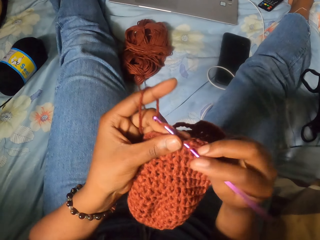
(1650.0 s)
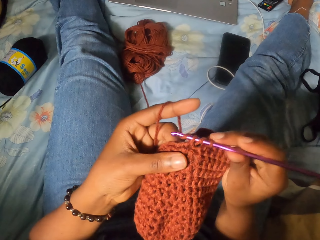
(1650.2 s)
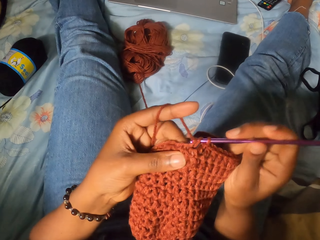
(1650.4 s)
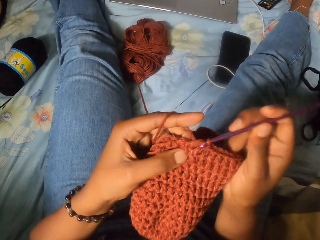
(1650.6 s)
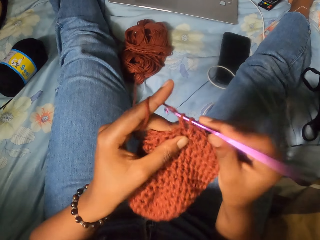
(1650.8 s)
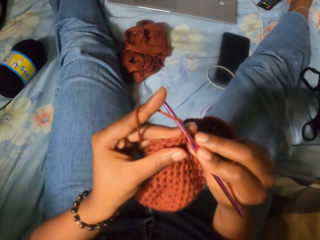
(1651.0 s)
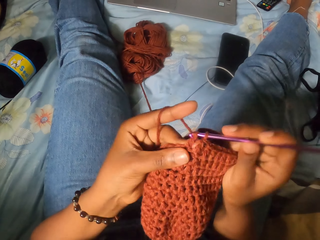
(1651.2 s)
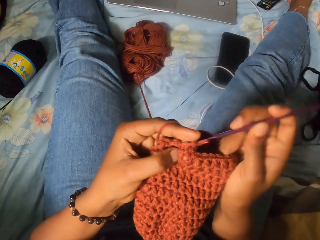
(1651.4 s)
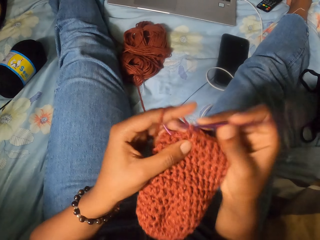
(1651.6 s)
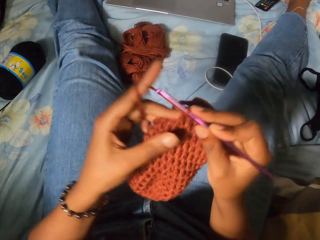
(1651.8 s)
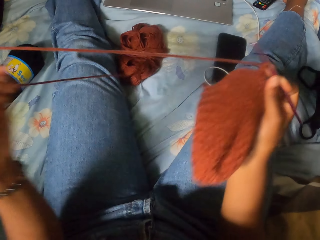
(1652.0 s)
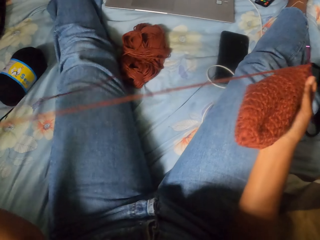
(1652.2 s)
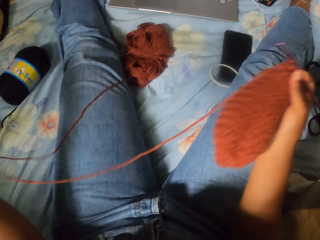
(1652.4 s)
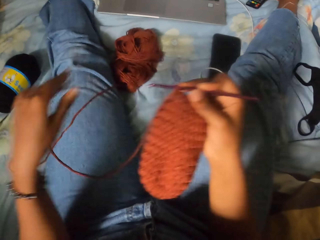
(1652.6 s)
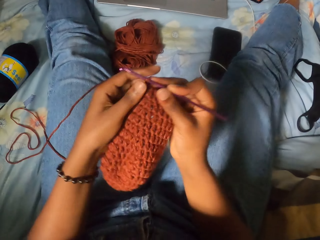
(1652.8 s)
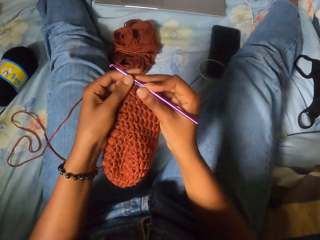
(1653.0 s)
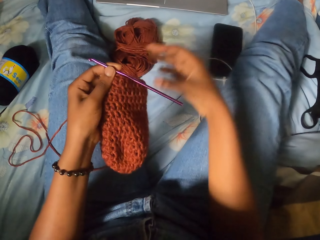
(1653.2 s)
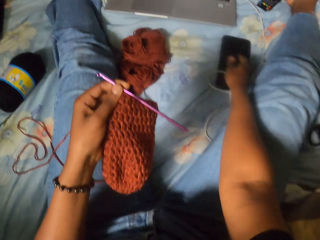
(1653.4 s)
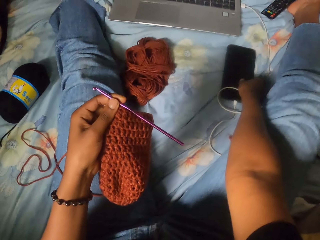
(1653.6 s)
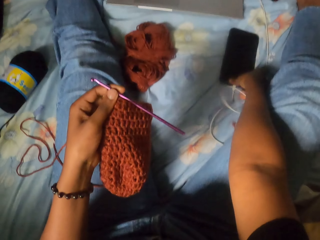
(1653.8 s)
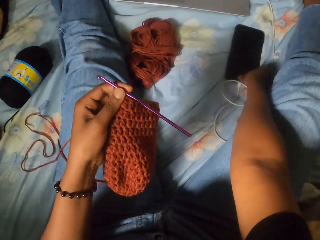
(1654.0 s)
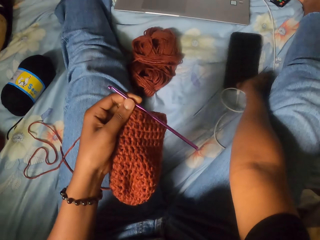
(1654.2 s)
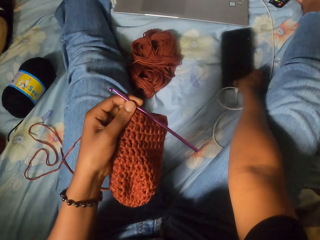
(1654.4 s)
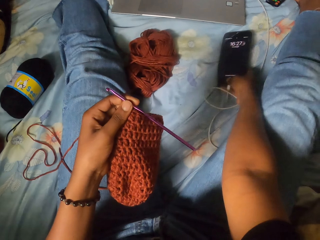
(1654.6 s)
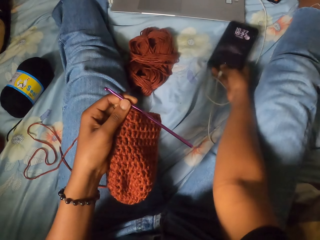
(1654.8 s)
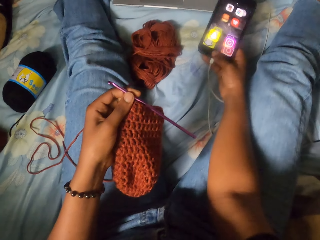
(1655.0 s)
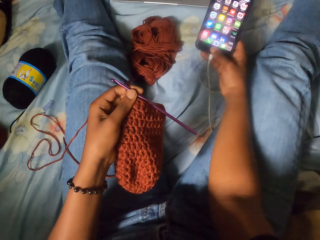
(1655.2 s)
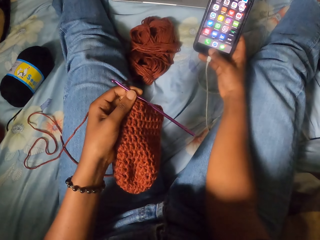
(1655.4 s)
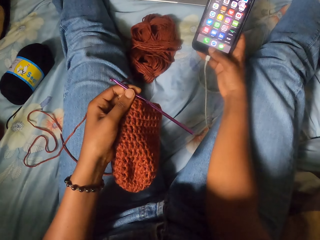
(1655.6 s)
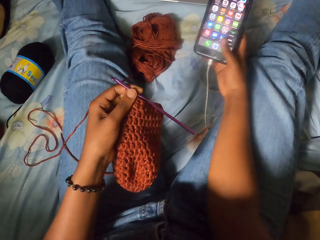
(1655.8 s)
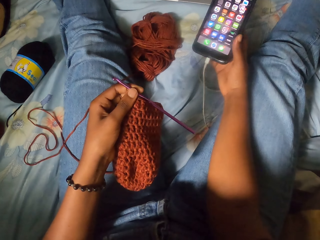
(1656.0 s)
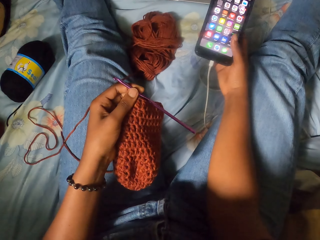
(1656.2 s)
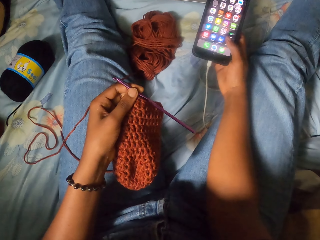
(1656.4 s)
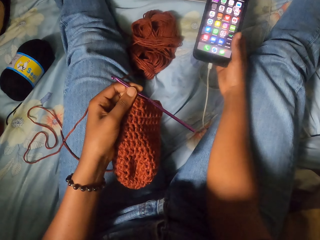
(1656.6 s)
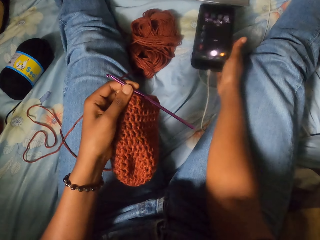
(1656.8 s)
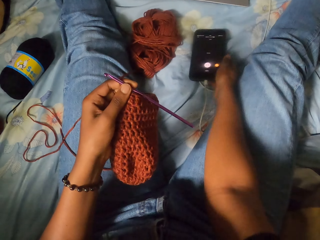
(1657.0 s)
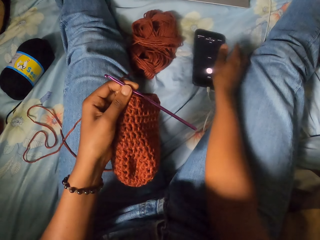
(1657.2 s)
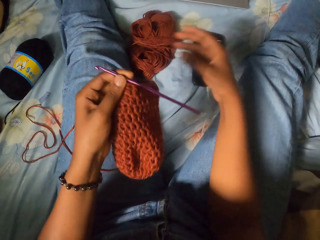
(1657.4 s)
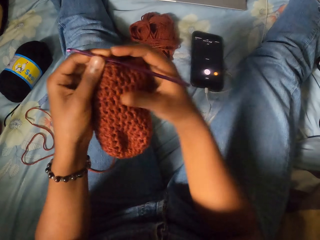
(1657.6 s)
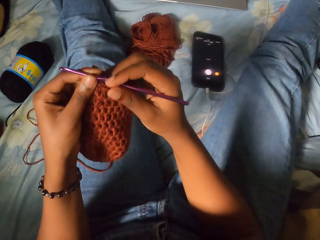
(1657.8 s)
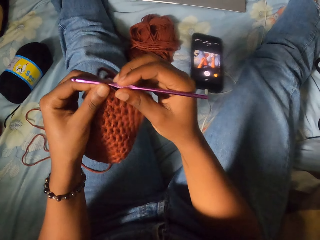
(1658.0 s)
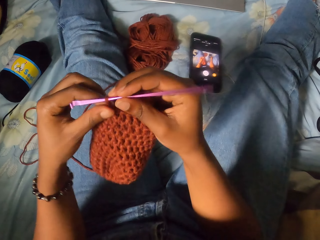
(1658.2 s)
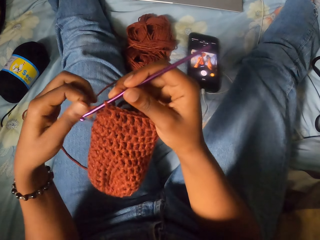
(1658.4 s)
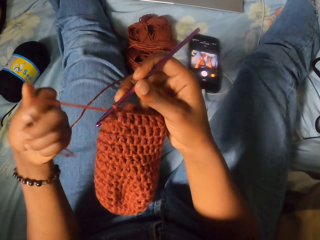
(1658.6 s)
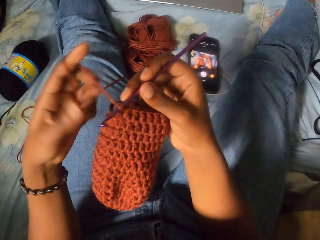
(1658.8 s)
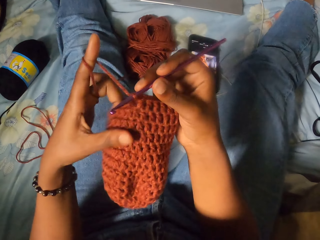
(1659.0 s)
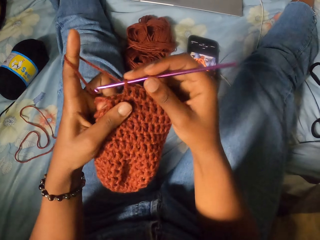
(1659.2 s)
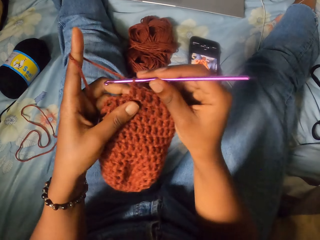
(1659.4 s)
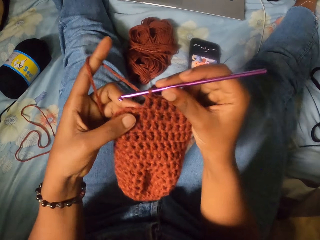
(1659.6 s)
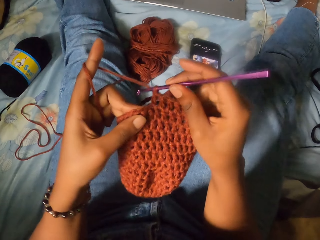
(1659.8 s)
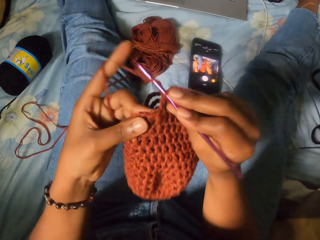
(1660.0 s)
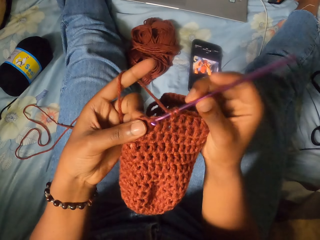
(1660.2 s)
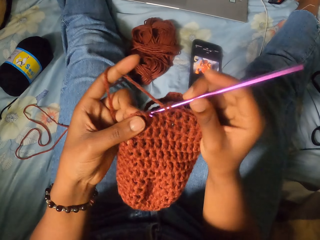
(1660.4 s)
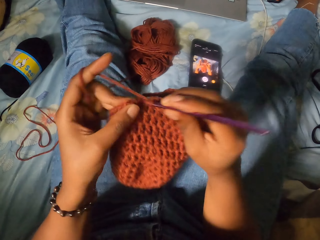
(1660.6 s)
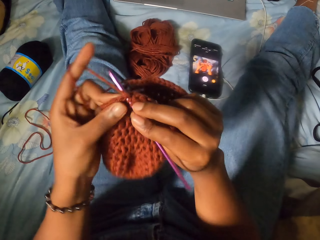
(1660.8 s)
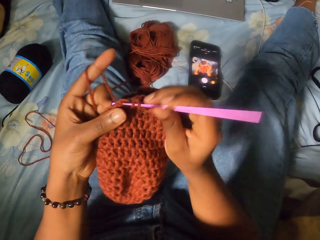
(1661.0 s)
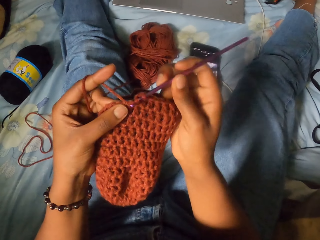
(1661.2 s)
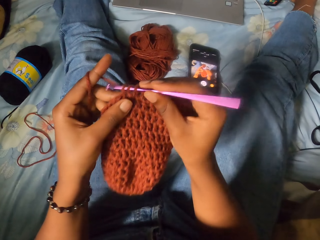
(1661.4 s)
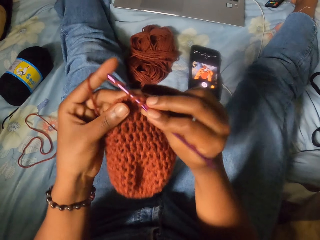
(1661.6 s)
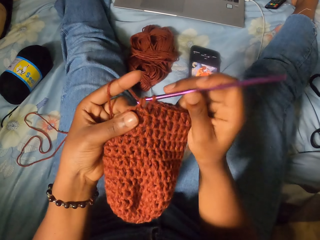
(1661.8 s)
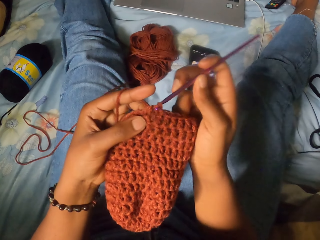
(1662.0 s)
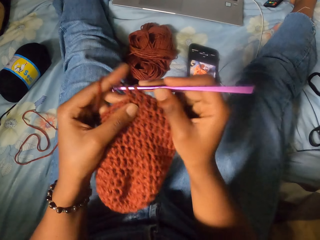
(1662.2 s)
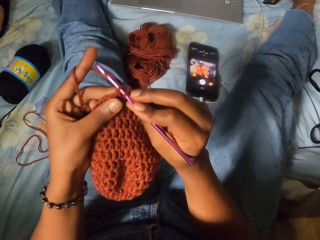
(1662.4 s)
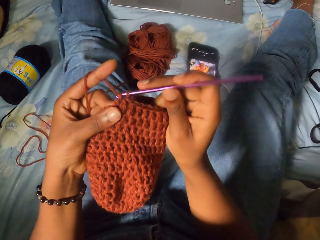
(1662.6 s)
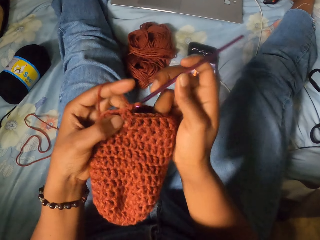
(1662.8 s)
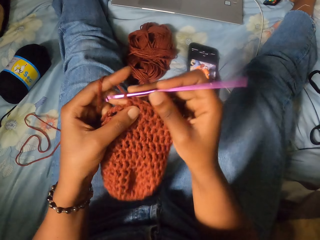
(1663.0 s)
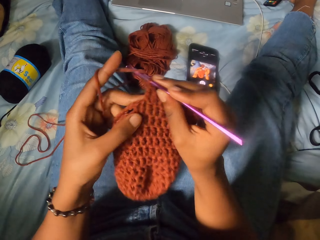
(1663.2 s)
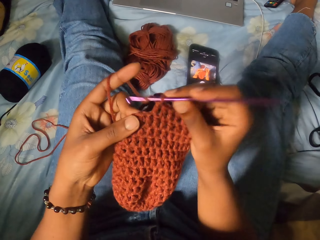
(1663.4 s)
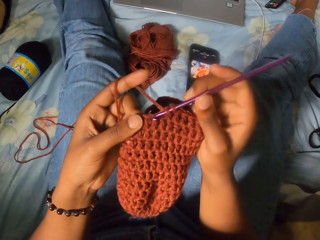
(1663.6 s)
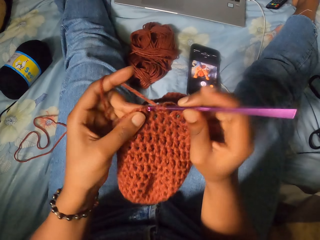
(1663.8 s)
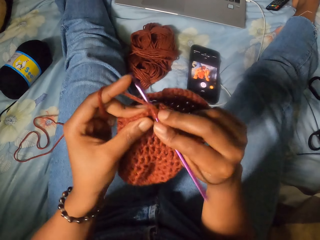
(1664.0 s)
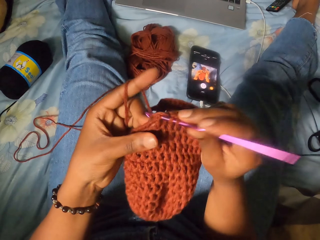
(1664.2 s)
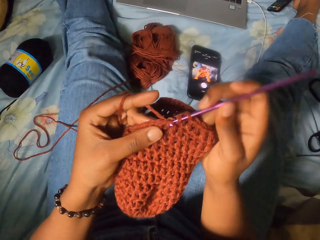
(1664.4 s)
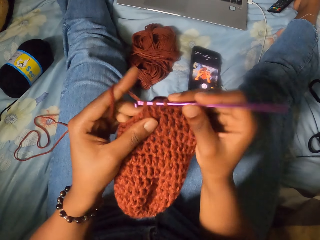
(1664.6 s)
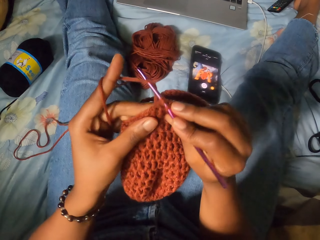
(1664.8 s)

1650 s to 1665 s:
The camera wearer straightens the yarn with her left hand. She passes the crochet hook from her right hand to her left hand. She picks up a phone on the bed with her right hand. She operates the phone with her right hand. She places the phone on the bed or couch with her right hand. She passes the crochet hook from her left hand to her right hand. She holds the crochet hook and a garment. She twirls the yarn on her left forefinger. She ties the wool to the finger. She crochets the yarn with the crochet hook in her right hand.

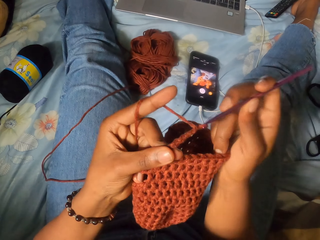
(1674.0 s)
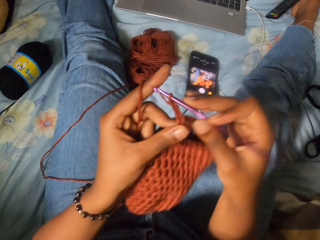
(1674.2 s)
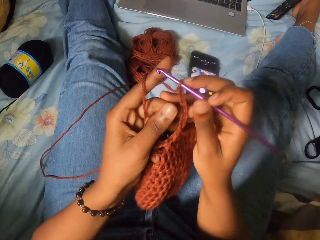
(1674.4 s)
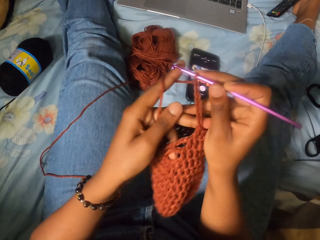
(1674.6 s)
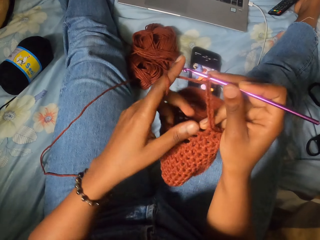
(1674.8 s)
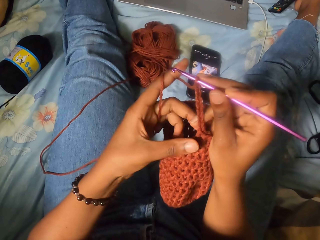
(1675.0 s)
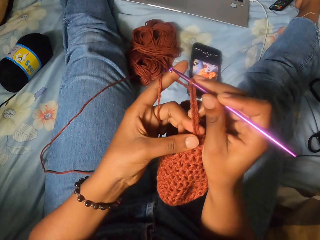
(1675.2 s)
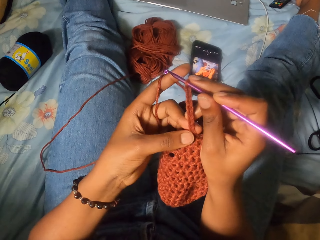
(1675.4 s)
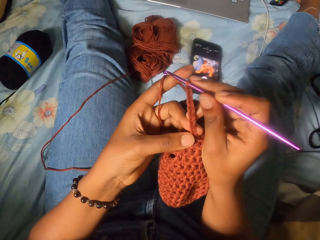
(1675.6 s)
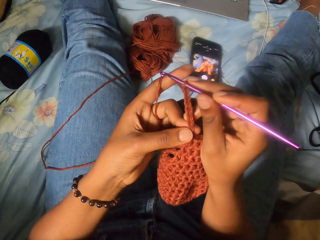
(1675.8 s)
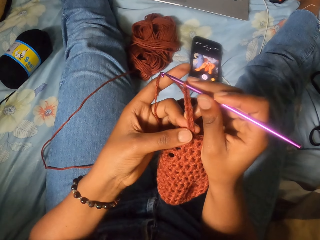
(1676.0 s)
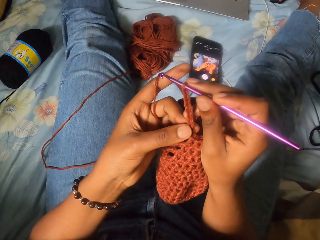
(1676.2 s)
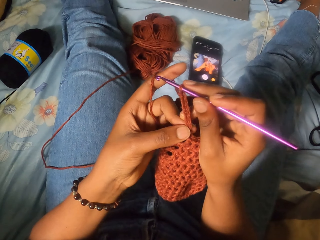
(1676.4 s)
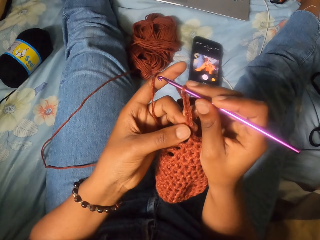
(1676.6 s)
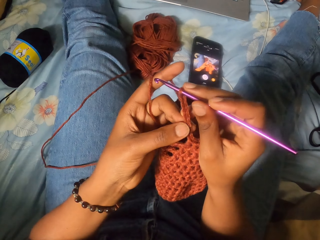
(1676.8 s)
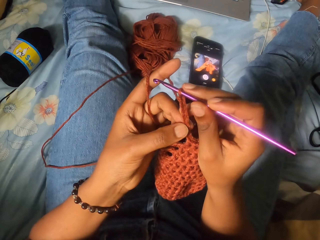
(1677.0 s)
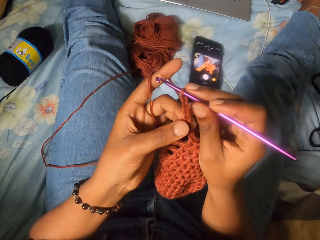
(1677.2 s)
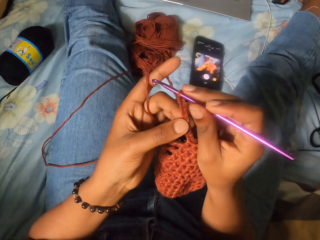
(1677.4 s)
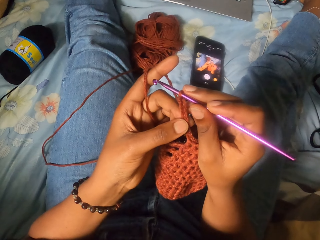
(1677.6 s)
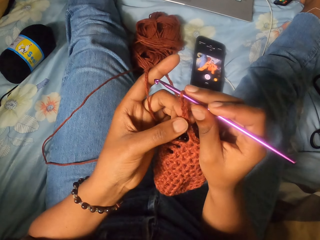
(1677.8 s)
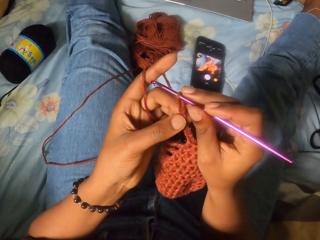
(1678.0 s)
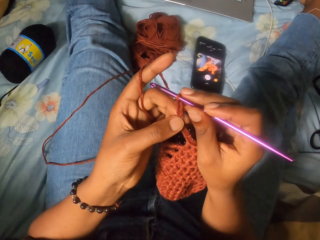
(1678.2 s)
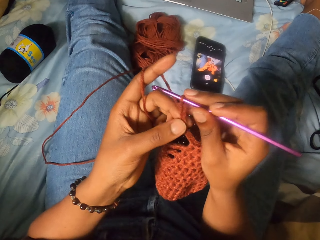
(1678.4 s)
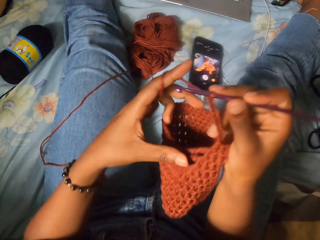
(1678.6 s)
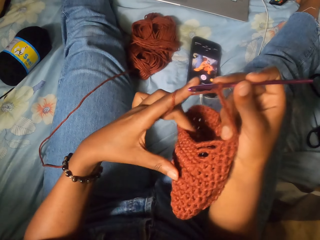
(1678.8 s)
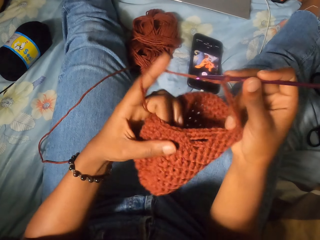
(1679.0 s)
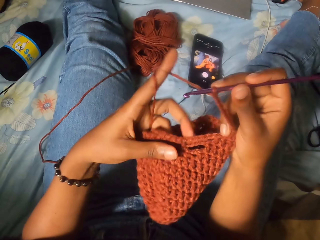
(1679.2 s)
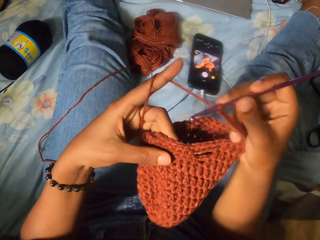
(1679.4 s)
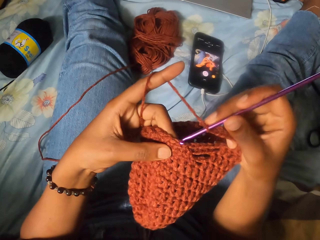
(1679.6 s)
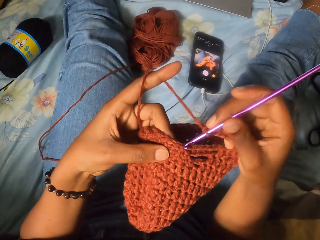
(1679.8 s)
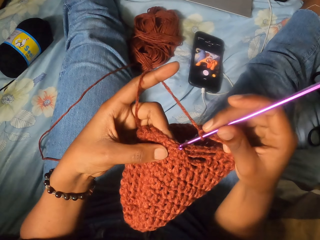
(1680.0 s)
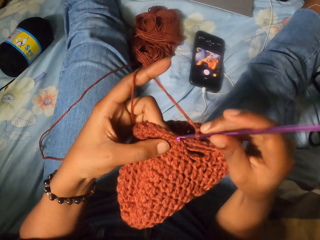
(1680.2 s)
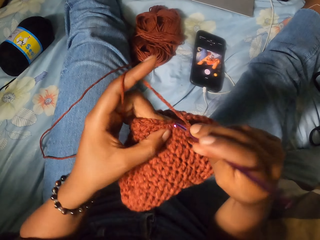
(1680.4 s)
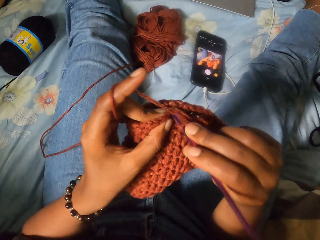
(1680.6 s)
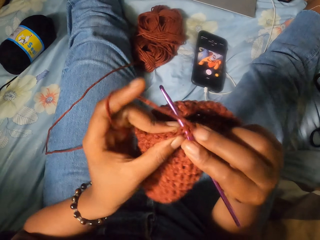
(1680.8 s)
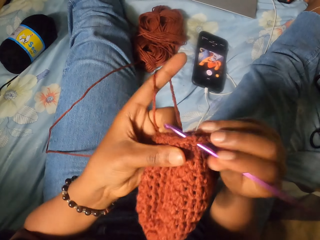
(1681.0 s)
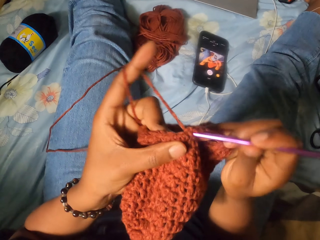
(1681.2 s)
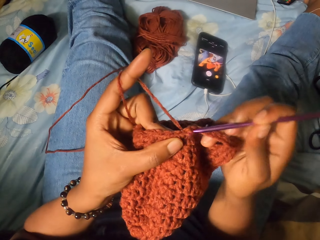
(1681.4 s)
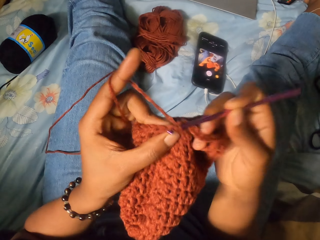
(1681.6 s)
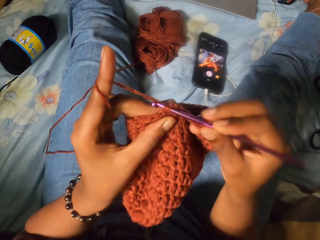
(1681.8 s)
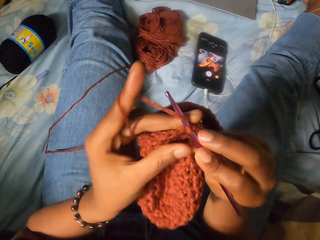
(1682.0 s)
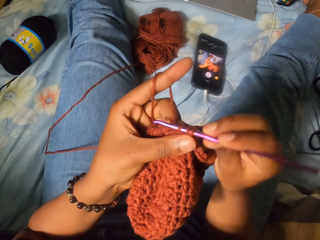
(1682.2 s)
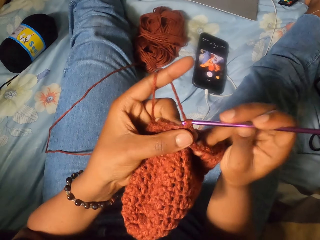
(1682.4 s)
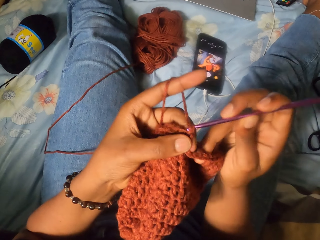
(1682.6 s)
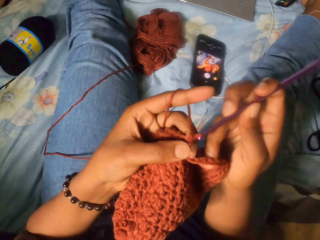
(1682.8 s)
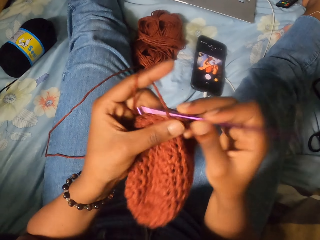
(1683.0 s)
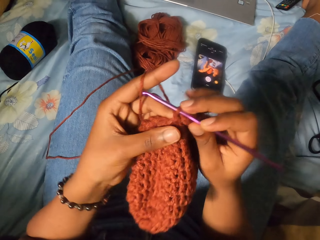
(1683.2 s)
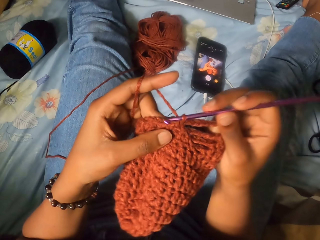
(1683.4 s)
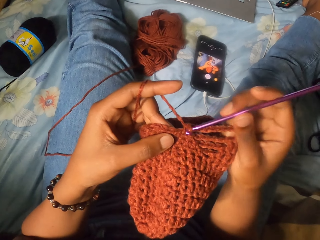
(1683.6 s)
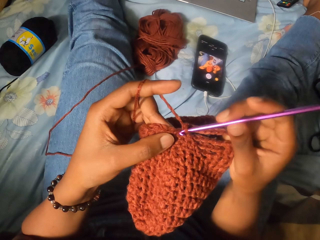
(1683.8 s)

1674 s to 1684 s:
The camera wearer stares at the garment. She counts the number of layers on the crochet with her left hand. She crochets the yarn with the crochet hook in her right hand.
